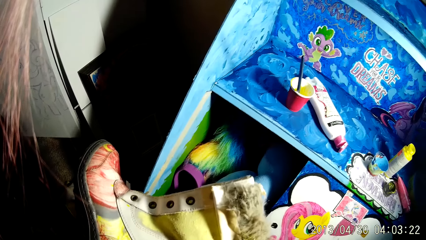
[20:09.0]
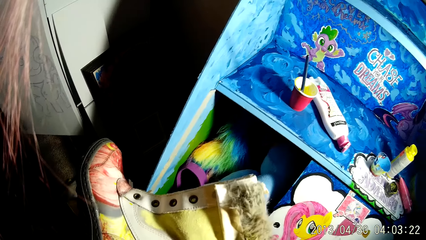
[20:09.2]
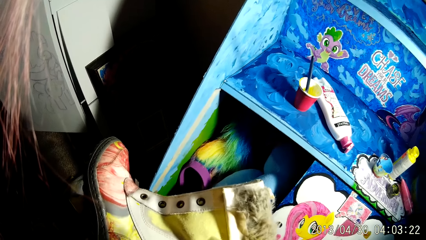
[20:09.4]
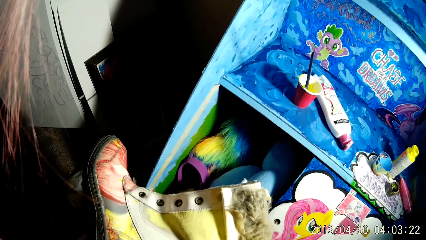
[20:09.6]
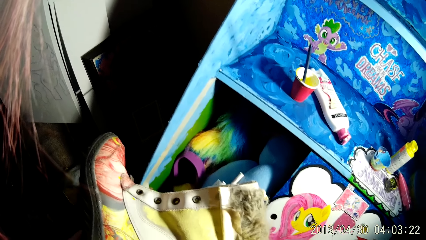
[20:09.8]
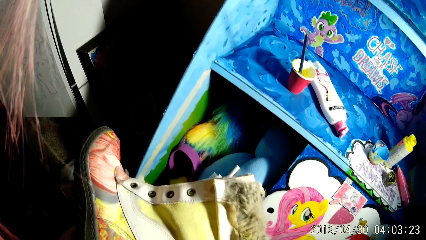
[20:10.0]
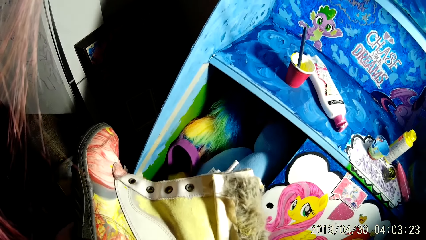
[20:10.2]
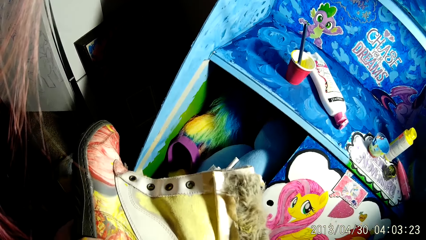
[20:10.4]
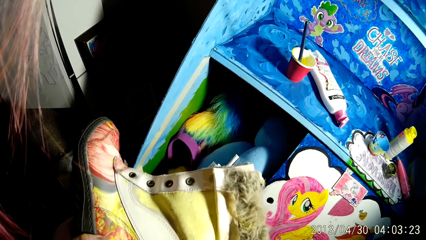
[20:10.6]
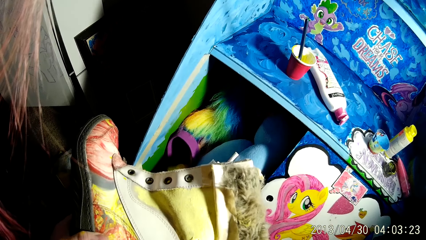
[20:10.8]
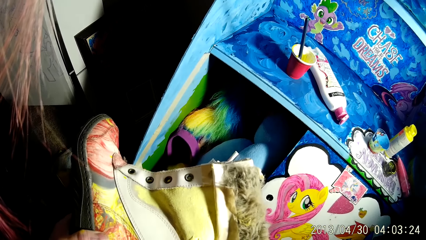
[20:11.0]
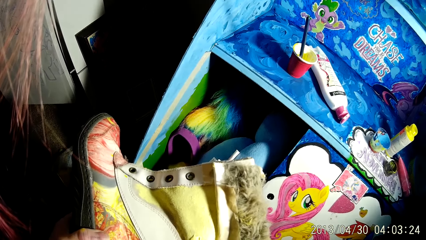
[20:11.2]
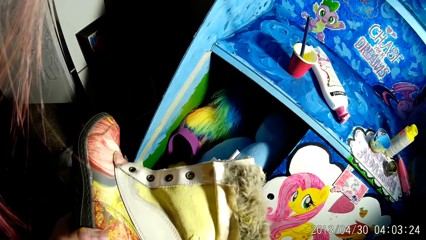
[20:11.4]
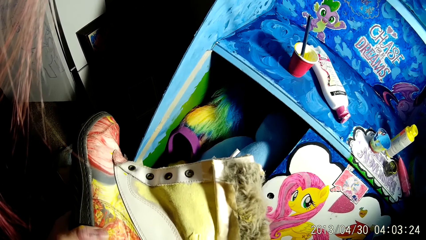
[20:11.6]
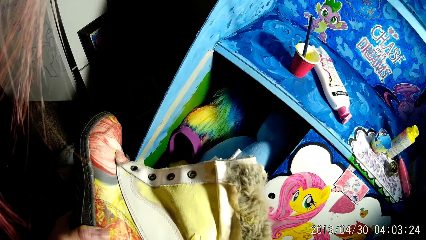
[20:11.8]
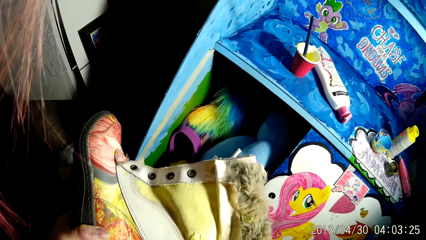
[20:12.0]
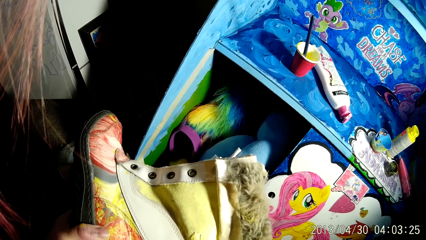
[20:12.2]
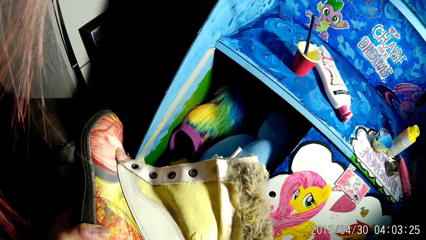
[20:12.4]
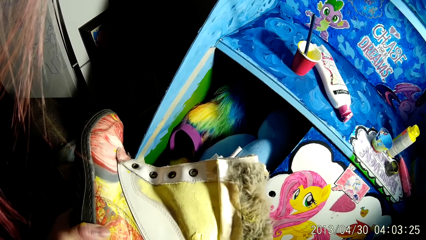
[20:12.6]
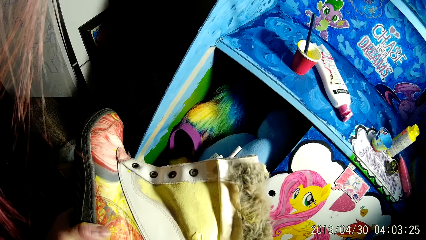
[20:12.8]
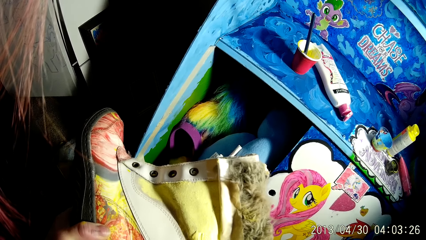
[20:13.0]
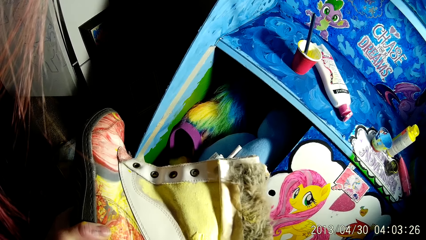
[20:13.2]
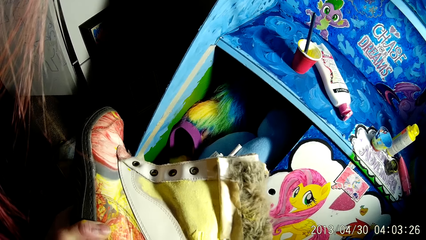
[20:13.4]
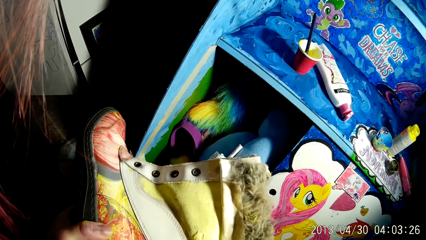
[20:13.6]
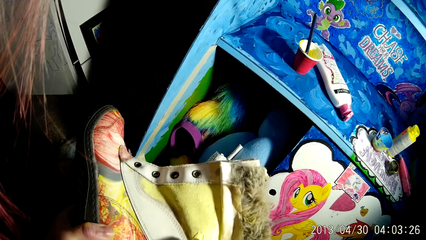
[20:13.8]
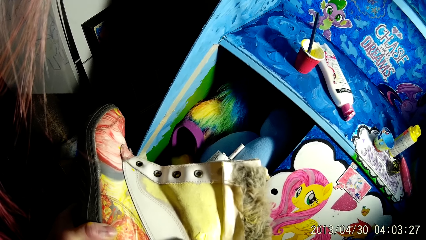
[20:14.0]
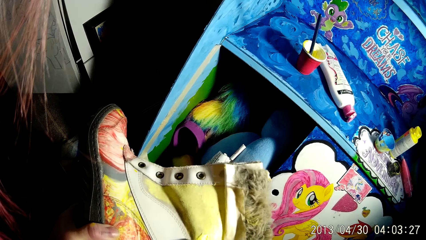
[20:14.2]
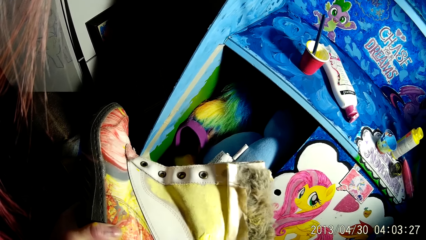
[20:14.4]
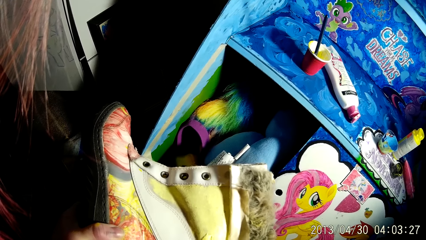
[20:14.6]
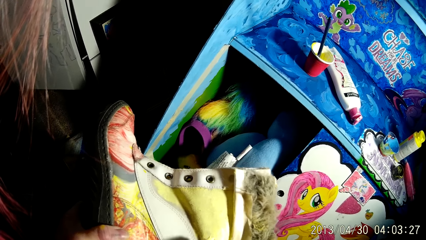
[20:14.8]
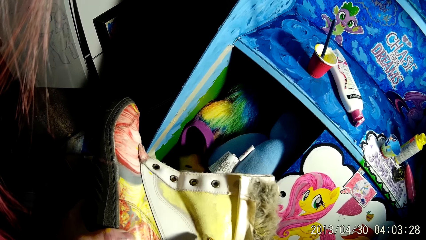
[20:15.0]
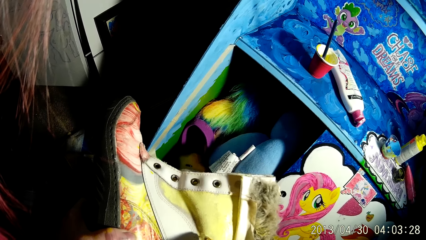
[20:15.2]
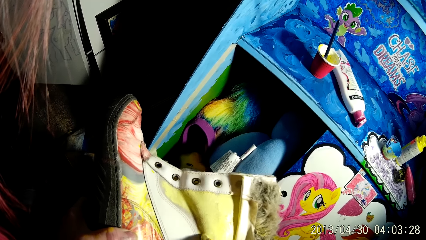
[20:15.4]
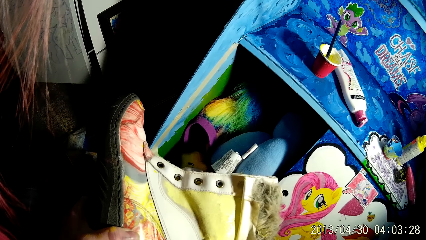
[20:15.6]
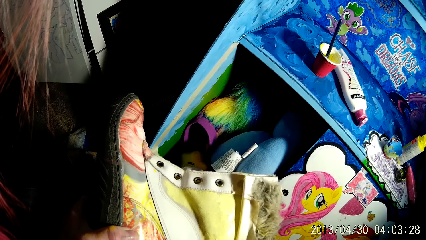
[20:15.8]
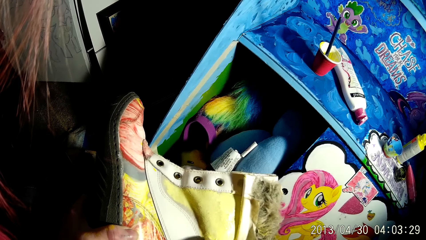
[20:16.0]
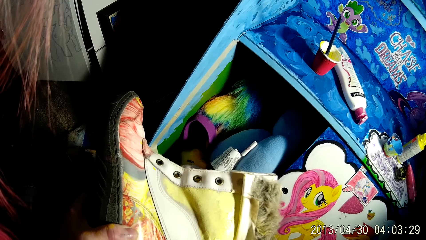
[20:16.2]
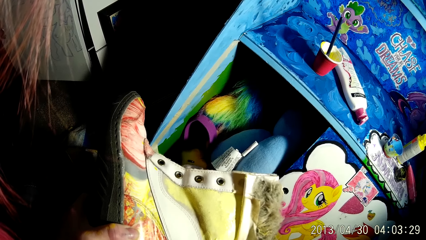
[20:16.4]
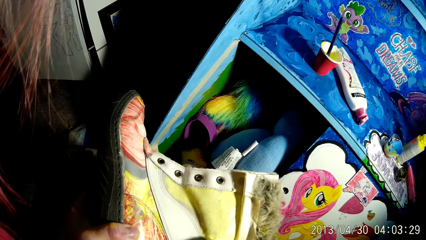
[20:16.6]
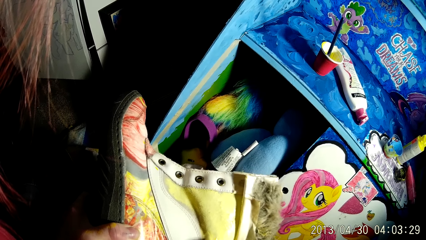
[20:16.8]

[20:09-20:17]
The camera wearer holds the boot with his left hand. He applies paint on the boot with the brush with his right hand.

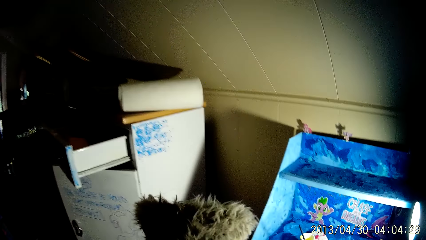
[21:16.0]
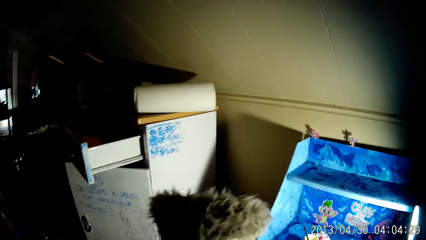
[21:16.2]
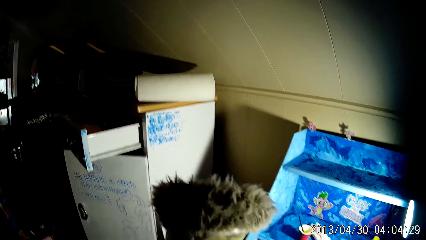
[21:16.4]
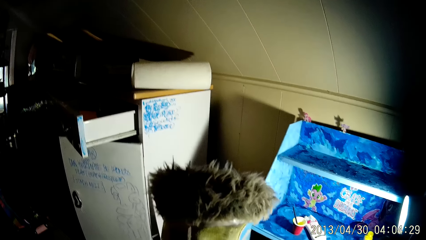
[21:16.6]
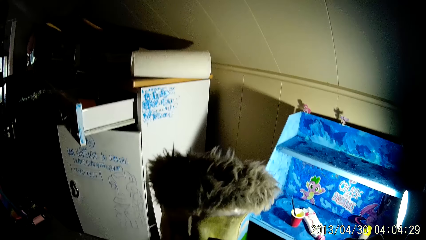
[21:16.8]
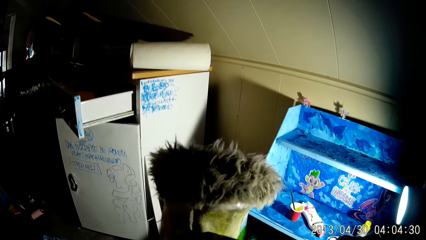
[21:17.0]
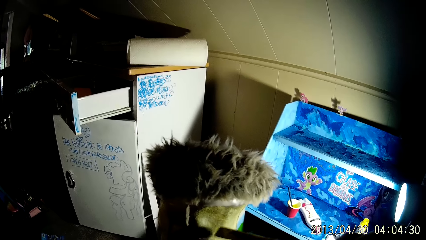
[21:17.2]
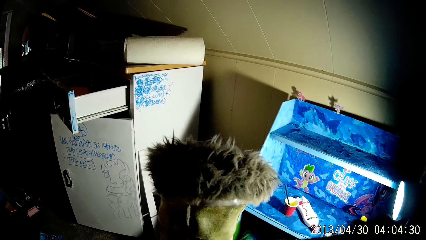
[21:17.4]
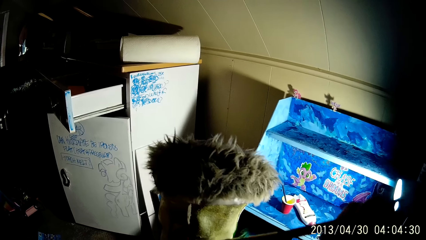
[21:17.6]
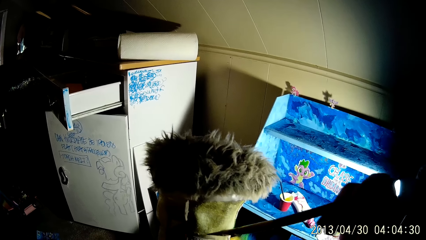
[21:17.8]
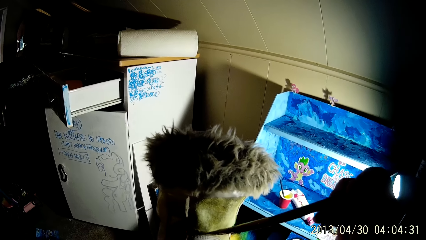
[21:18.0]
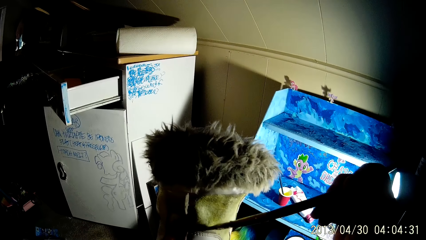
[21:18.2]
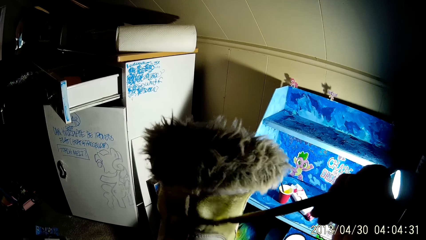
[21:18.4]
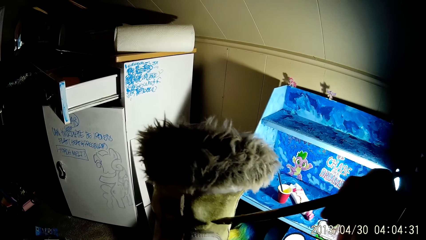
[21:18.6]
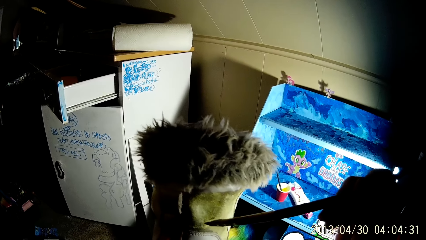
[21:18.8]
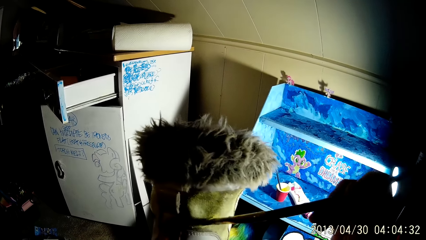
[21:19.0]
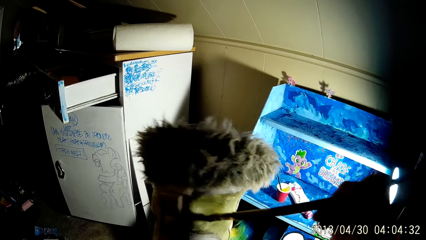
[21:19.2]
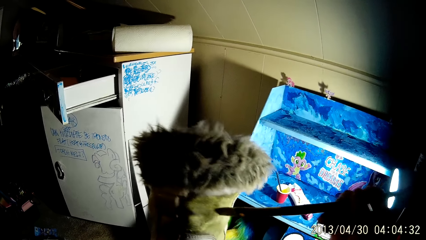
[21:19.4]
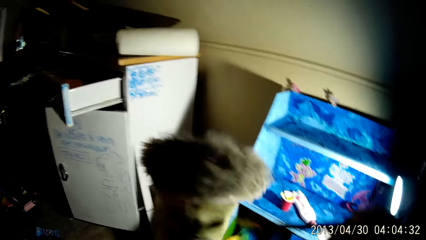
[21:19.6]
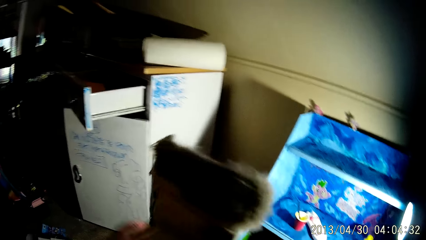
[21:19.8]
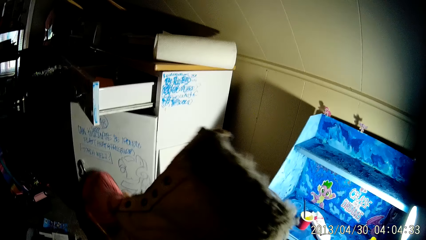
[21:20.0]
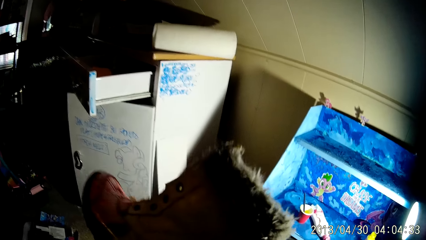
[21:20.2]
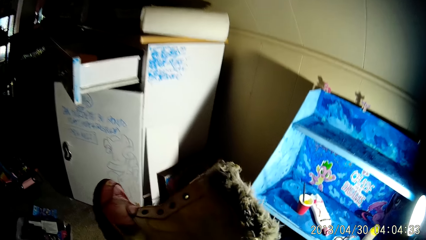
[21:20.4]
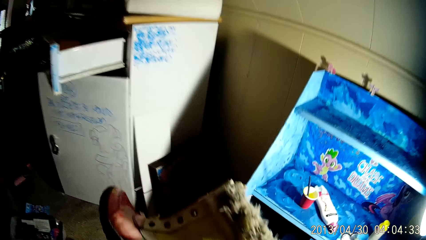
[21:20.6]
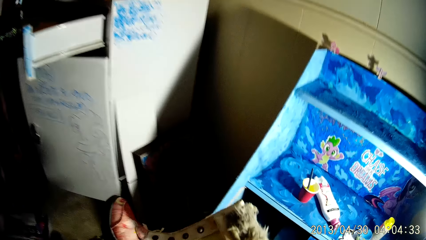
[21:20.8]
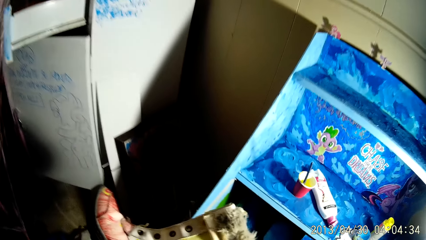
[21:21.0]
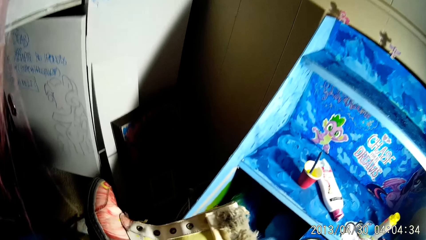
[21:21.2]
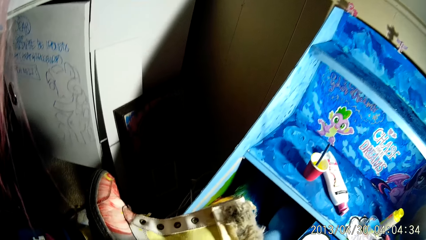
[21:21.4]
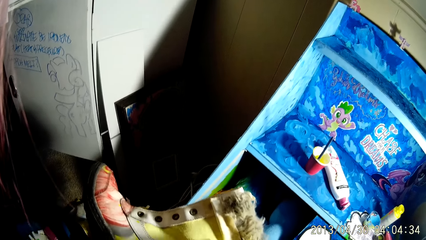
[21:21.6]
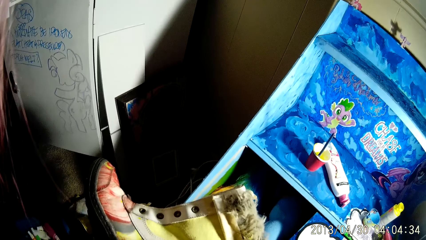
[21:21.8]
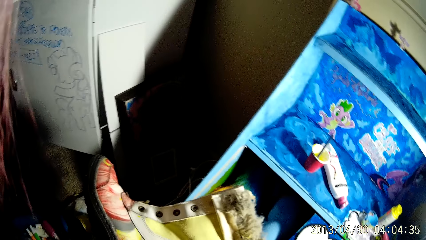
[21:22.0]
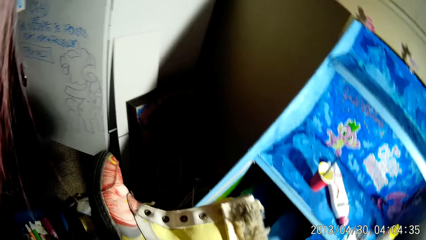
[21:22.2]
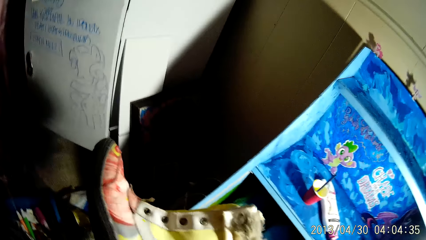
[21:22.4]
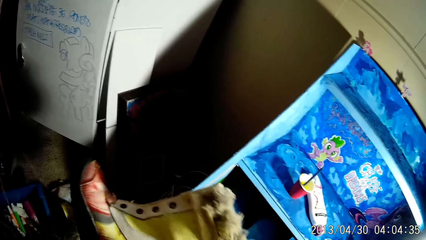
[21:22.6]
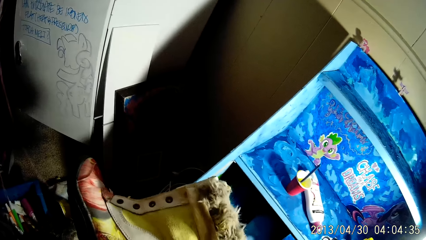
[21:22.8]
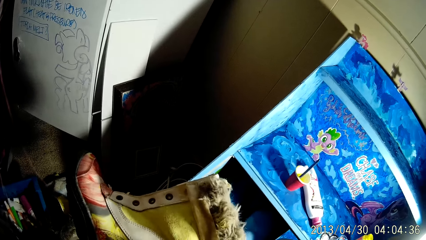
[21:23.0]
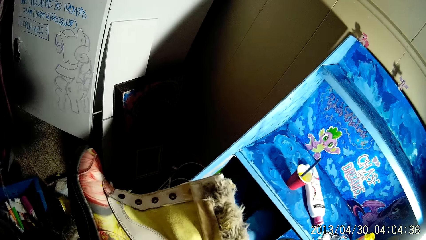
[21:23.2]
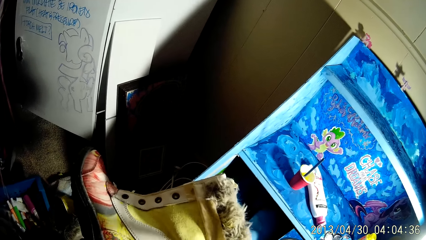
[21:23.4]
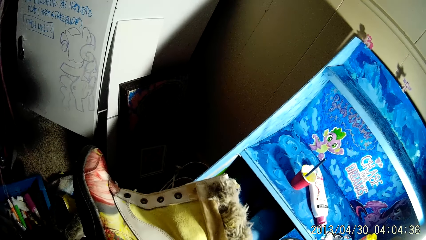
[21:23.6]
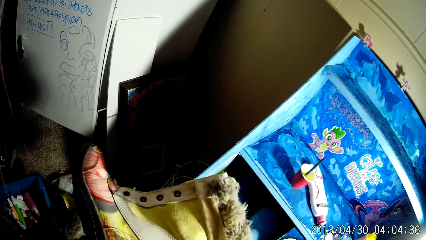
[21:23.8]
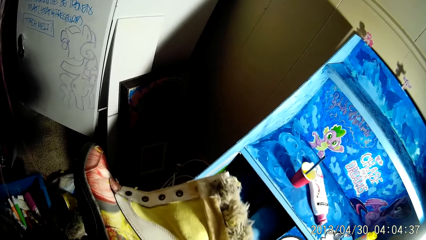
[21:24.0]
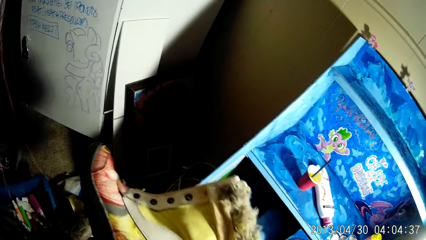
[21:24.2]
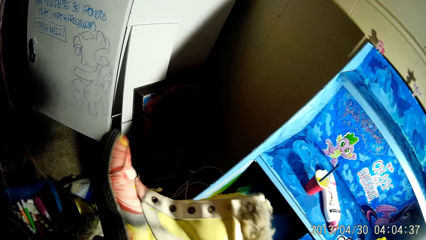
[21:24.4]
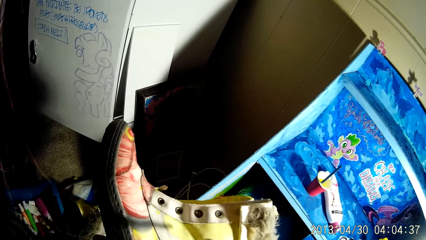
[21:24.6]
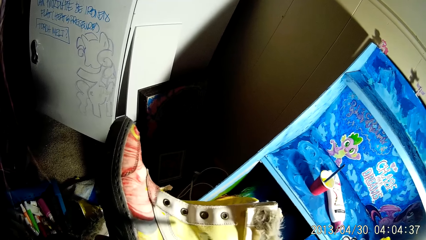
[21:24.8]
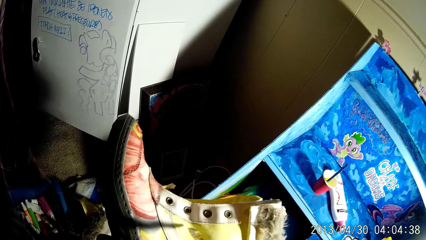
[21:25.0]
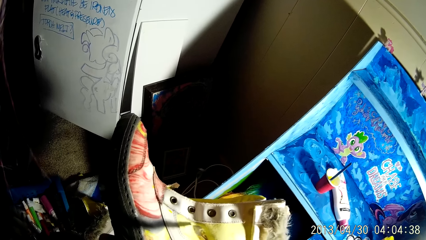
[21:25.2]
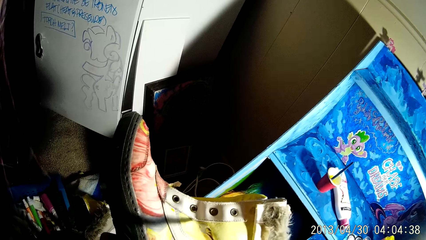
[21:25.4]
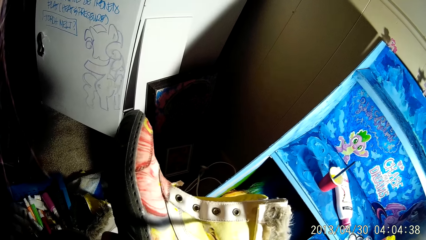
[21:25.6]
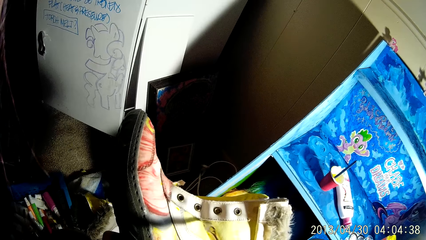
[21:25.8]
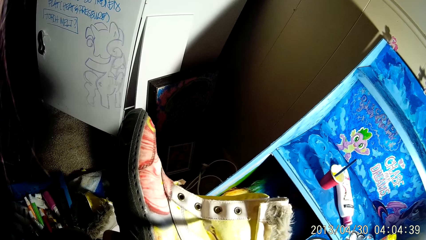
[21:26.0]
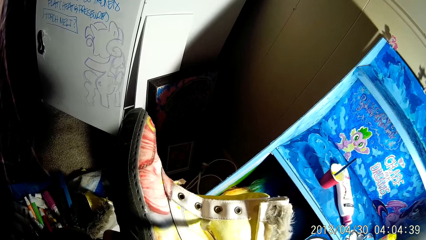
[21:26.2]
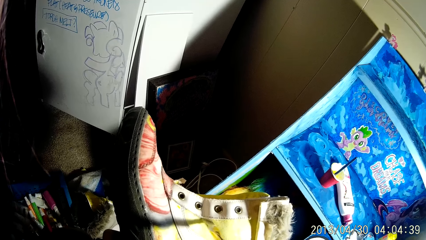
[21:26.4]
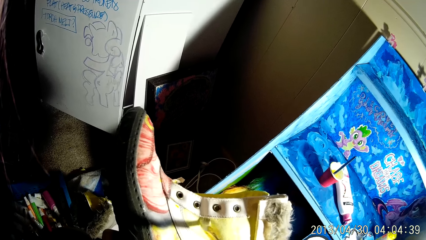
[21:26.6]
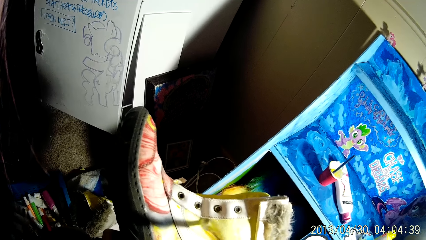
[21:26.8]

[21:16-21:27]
The camera wearer holds up the boot with his left hand. He applies paint on the boot with the brush with his right hand. He lowers the boot with his left hand. He applies paint on the boot with the brush with his right hand.
